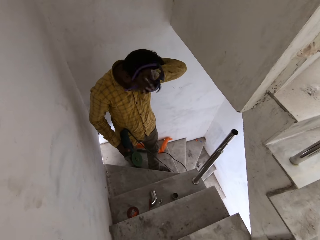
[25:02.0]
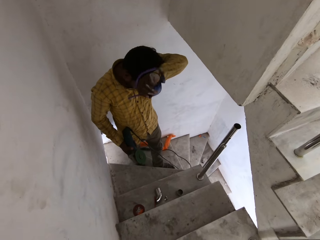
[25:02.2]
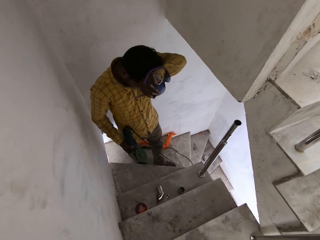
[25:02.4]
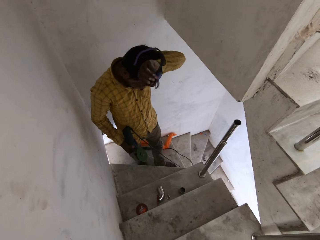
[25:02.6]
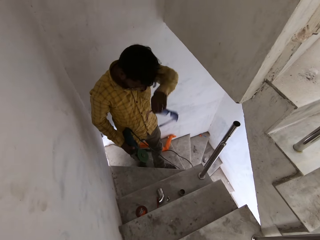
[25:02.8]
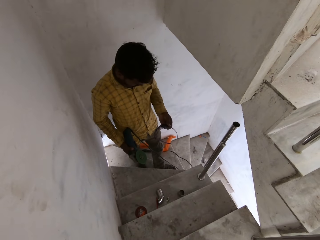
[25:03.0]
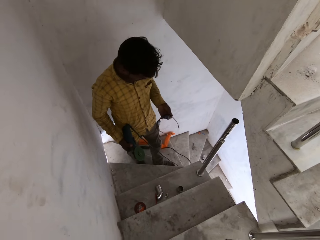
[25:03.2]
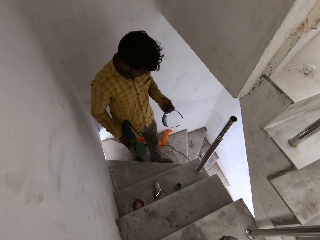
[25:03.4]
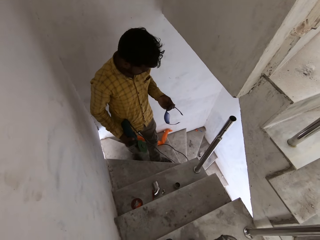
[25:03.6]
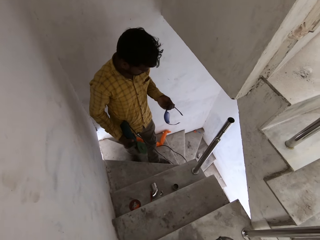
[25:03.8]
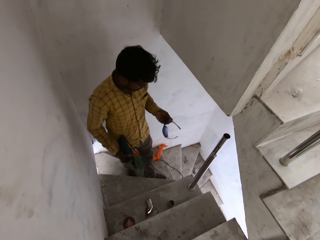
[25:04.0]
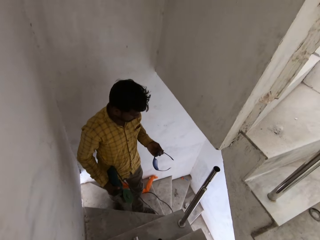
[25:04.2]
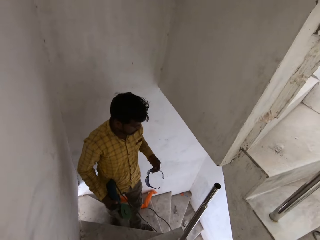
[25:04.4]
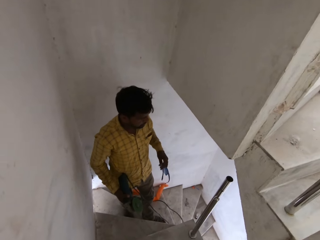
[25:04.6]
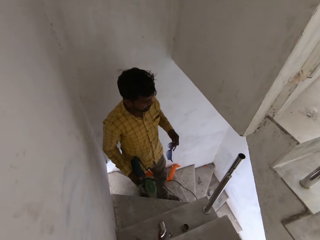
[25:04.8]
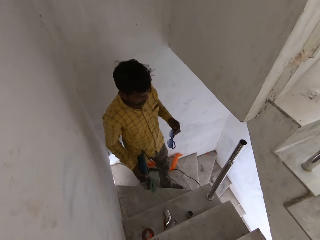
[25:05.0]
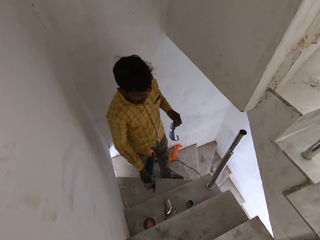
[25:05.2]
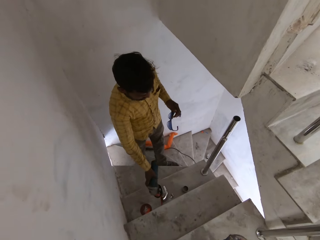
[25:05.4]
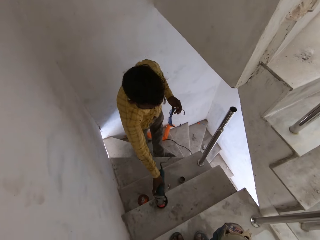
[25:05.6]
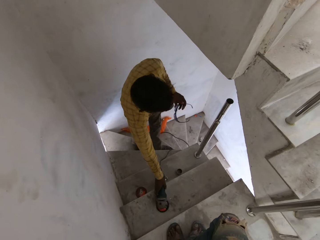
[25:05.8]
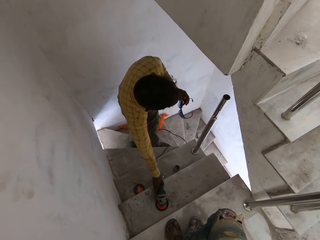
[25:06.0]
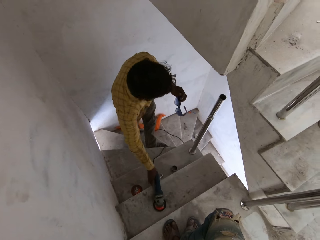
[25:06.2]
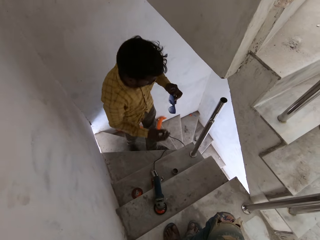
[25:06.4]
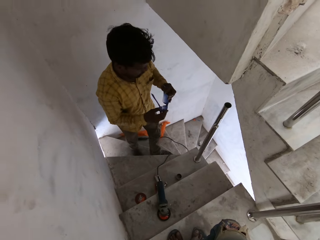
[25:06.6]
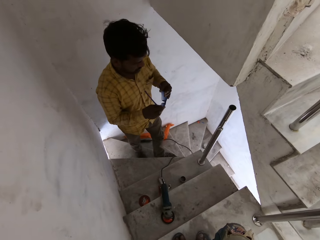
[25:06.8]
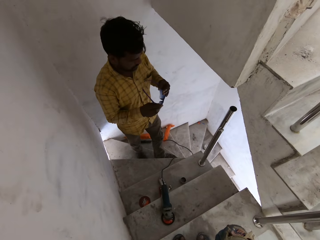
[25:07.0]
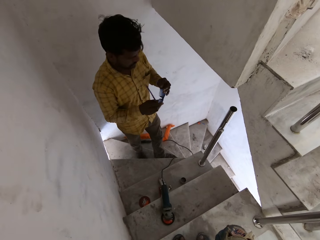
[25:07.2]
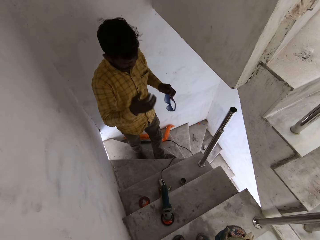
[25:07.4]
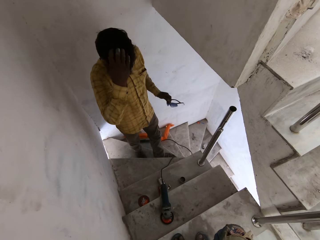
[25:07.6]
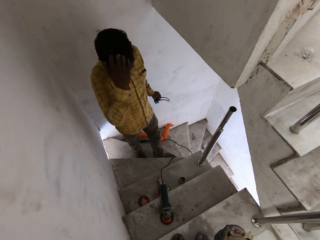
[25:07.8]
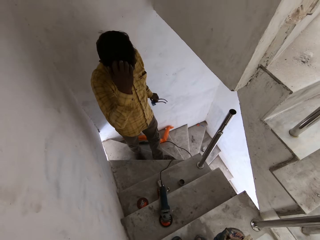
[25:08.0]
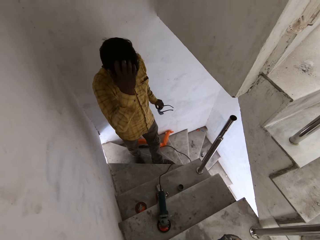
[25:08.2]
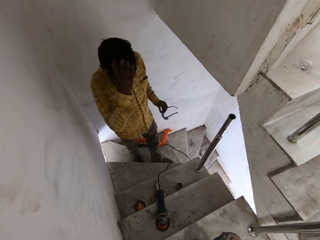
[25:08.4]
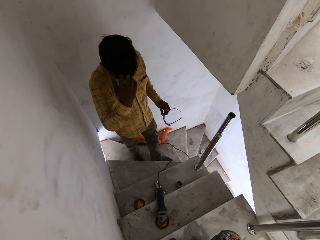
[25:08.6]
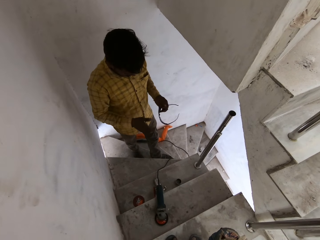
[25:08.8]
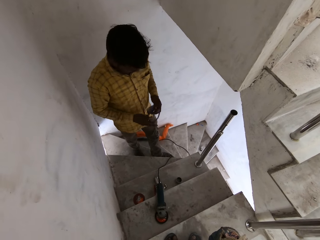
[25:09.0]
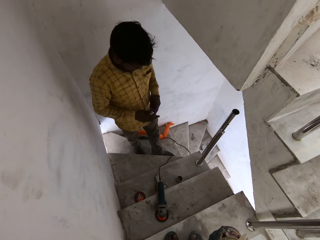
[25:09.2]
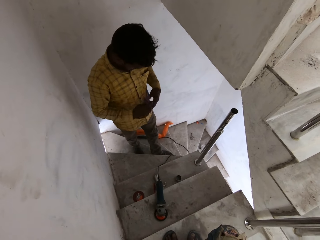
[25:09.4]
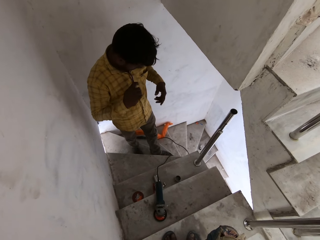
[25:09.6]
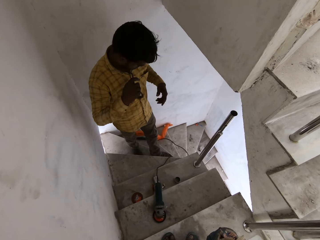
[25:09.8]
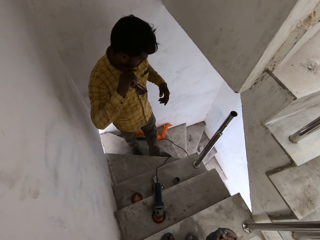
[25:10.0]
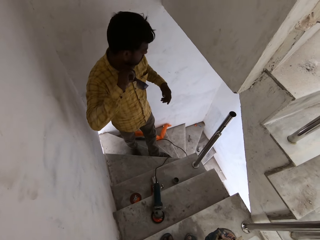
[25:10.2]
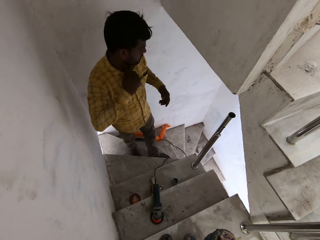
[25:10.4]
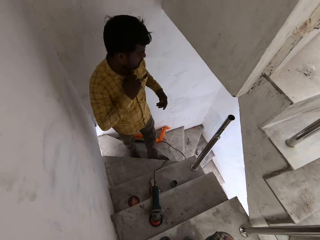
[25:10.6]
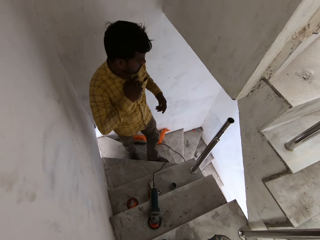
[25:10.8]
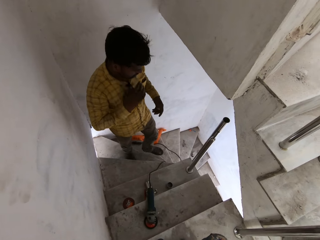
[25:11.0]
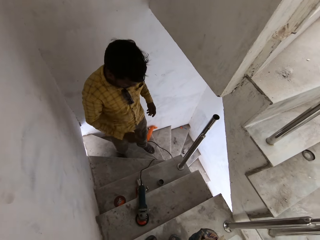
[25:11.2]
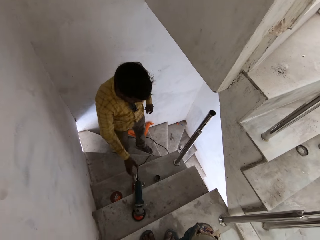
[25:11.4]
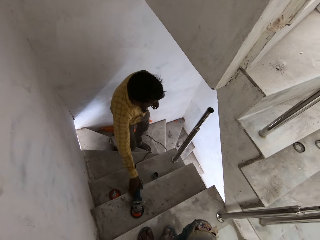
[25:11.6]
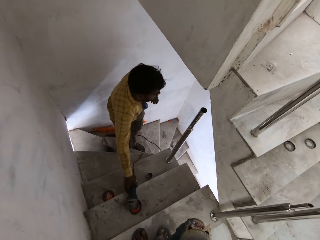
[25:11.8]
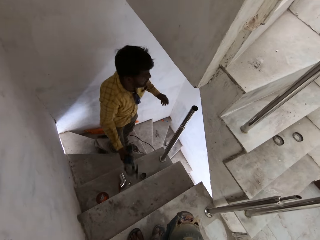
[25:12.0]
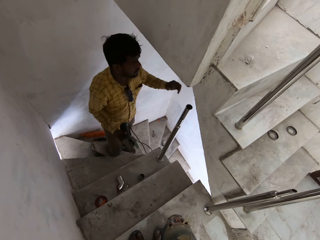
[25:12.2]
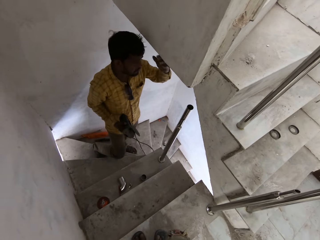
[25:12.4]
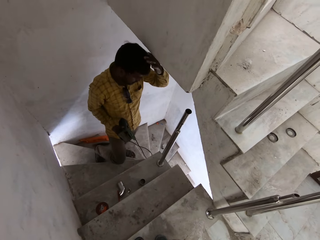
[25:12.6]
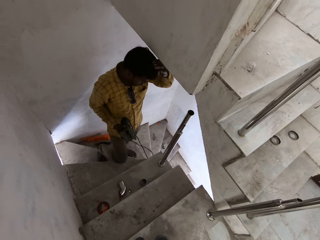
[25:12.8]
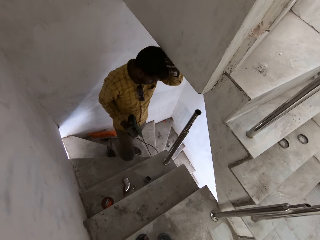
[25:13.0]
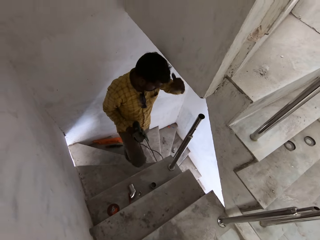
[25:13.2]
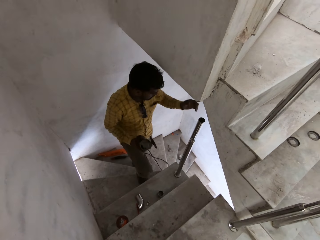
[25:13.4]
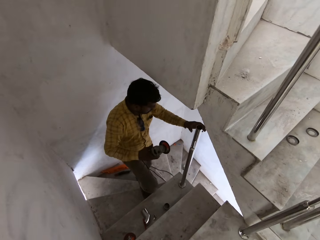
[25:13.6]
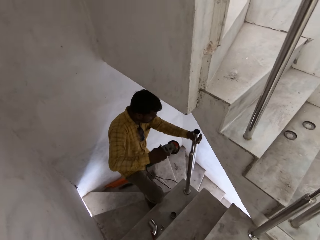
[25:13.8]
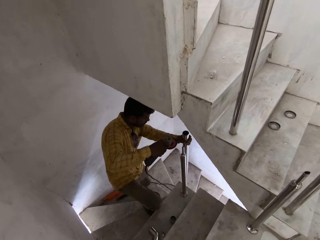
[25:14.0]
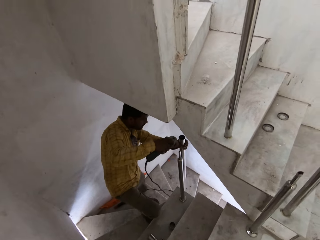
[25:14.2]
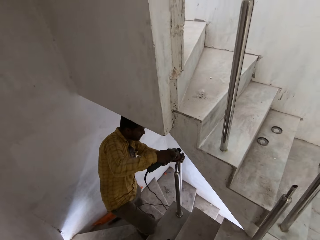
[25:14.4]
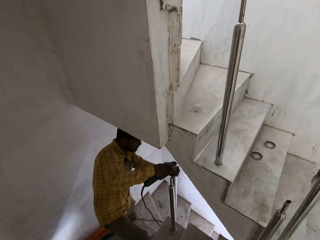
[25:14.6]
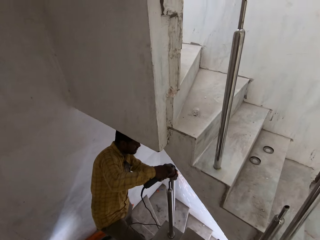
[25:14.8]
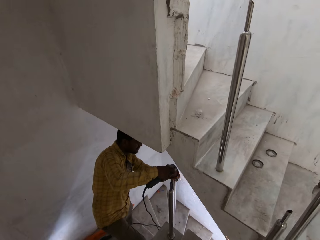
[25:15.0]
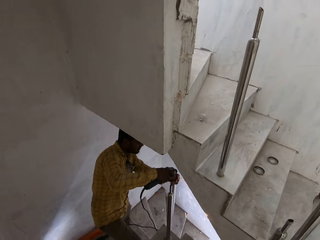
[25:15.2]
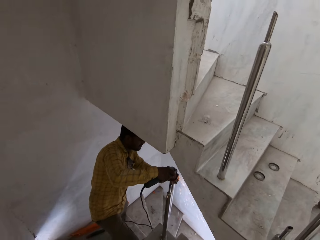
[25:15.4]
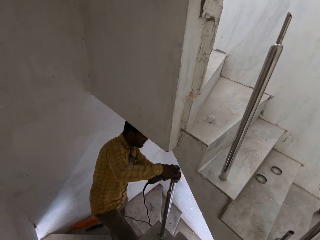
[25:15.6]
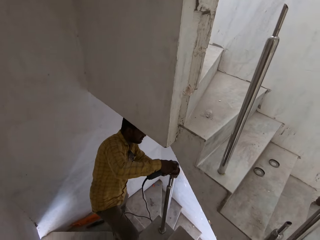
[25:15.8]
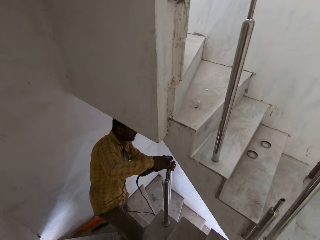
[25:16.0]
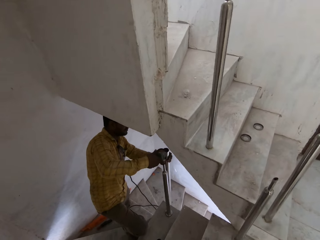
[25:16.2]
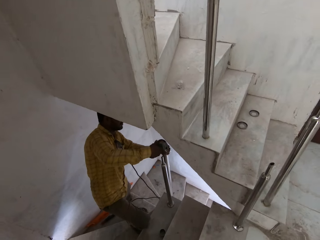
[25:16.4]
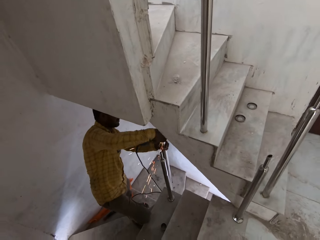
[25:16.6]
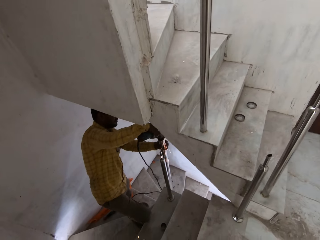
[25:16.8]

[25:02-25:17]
The camera wearer interacts with the man. The man scrubs the head. The man places the angle grinder on the tread of the flight of stairs with his right hand. The man holds the pair of glasses with his hands. The man scratches his head with his right hand. The man holds the pair of glasses with his hands. The man places the pair of glasses in his shirt with his right hand. The man picks up the angle grinder from the tread of the flight of stairs with his right hand. The man holds the newel with his left hand. The man smoothens the surface of the newel with the angle grinder in his right hand.

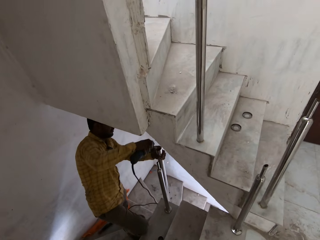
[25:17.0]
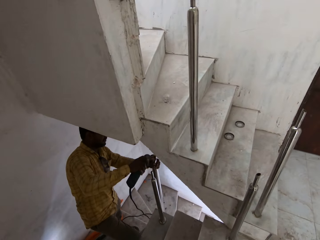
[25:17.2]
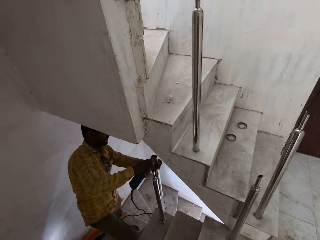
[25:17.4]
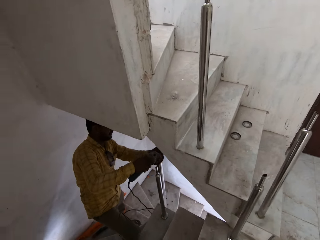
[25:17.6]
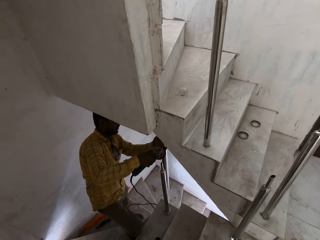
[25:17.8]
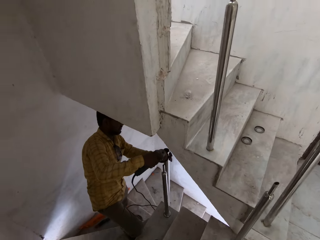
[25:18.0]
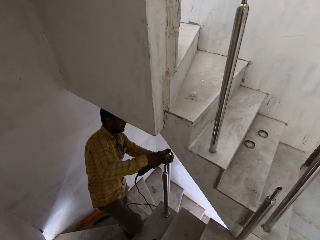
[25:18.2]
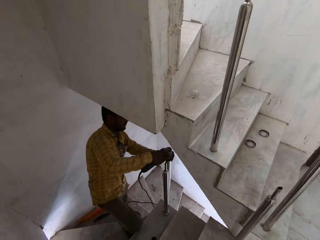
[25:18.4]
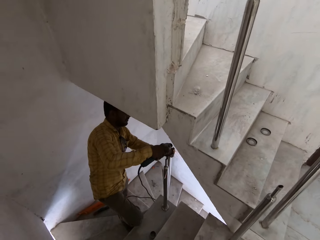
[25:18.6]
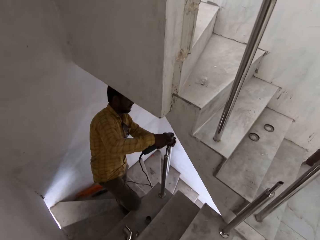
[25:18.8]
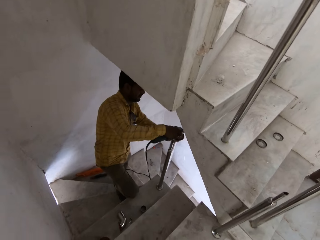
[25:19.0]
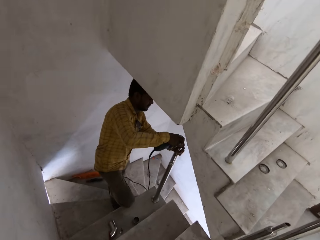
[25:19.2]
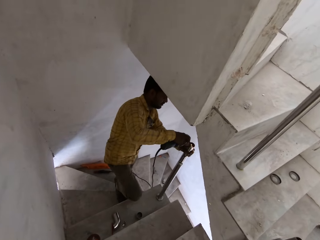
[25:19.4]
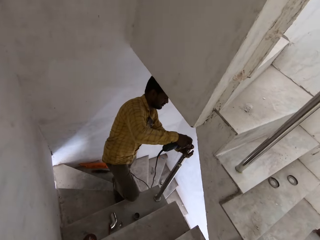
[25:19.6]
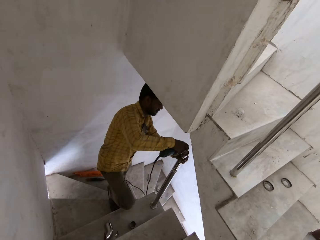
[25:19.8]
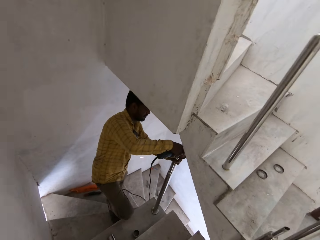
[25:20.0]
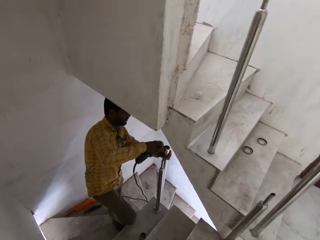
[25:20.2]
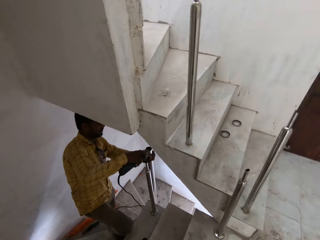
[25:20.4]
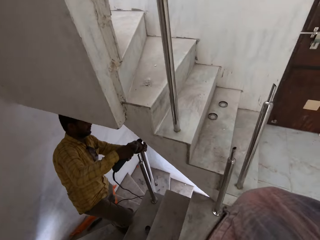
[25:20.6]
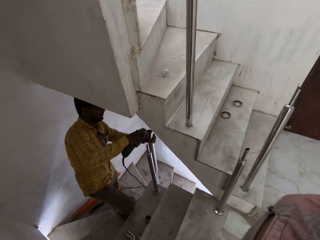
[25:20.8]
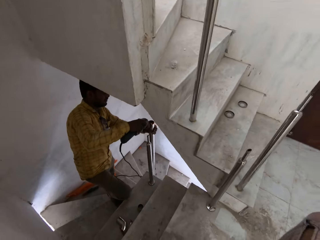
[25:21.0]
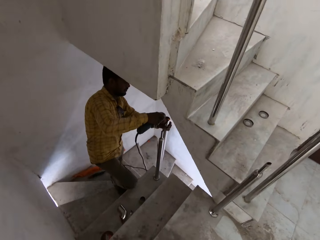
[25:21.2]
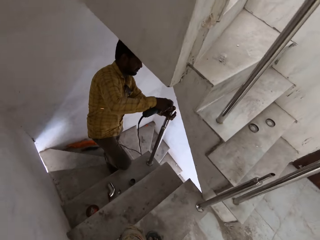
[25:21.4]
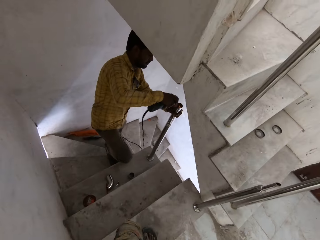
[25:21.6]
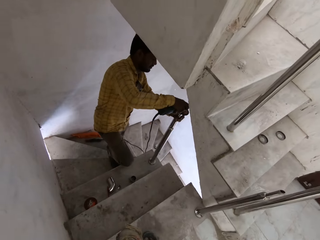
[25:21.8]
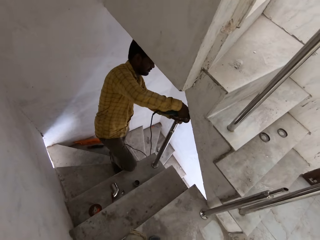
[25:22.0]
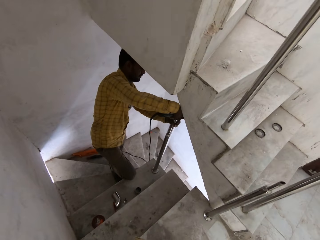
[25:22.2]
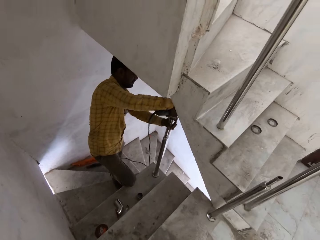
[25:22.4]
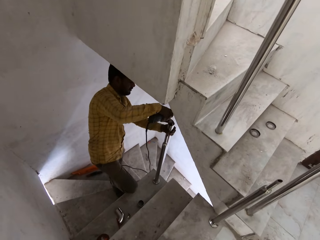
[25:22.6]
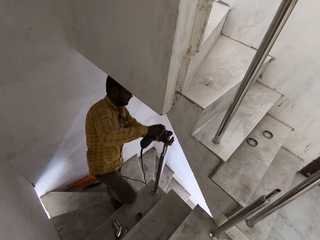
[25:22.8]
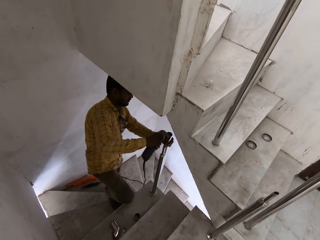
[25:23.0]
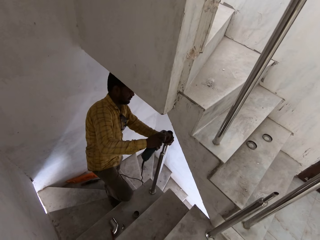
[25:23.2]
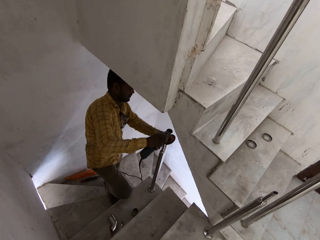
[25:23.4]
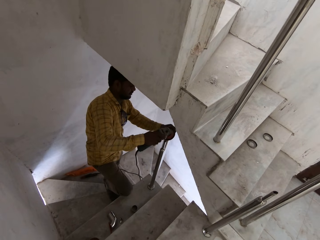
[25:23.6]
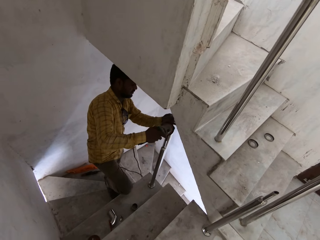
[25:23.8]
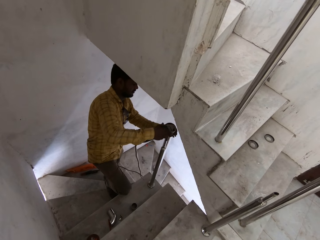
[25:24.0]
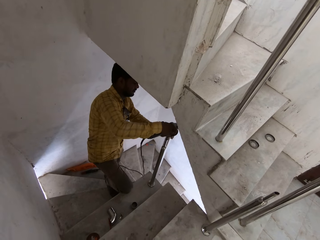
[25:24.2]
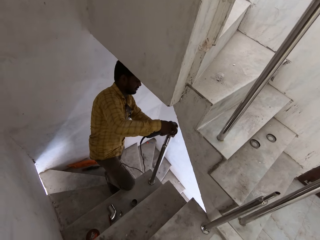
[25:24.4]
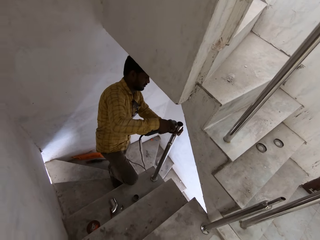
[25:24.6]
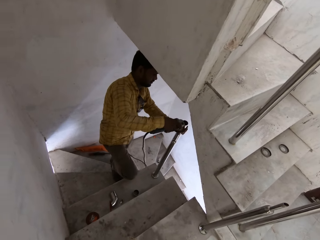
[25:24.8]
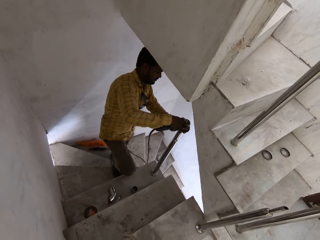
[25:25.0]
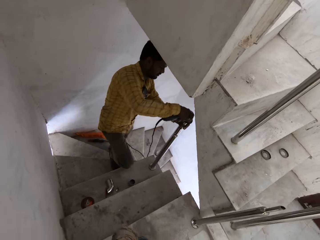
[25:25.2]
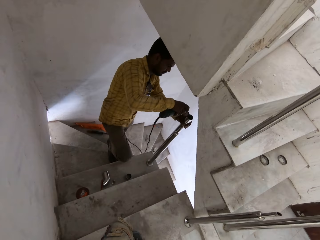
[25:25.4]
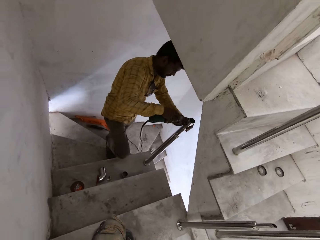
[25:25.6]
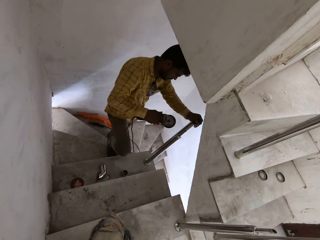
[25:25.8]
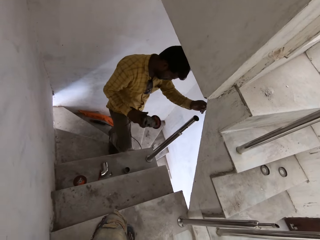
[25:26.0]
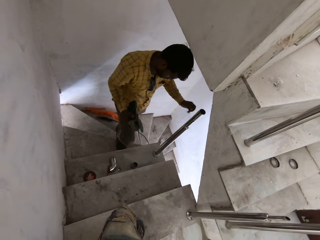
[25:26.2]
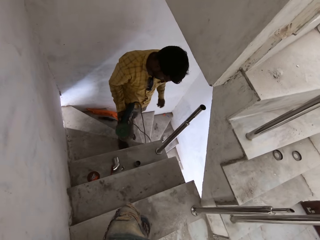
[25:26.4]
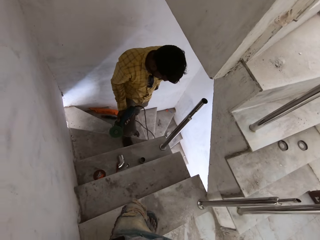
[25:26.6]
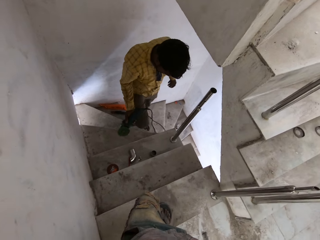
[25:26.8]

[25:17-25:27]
The man smoothens the surface of the newel with the angle grinder in his right hand. He does so repeatedly.
